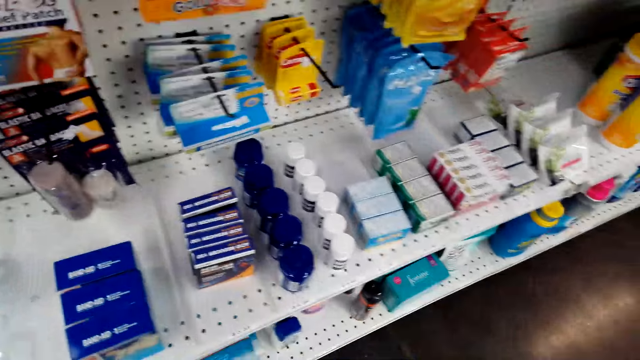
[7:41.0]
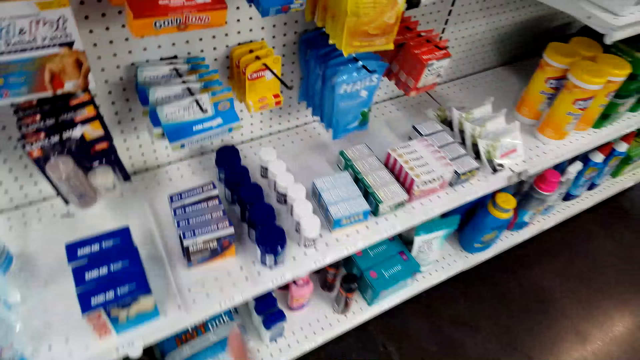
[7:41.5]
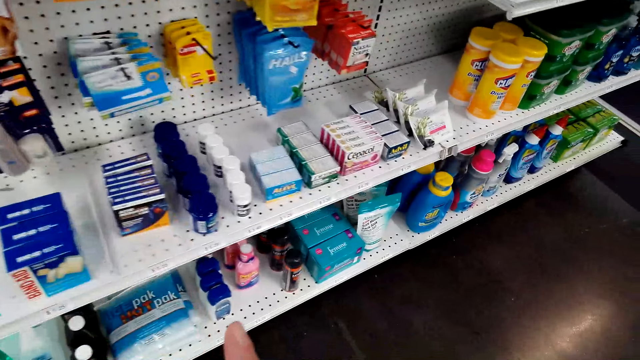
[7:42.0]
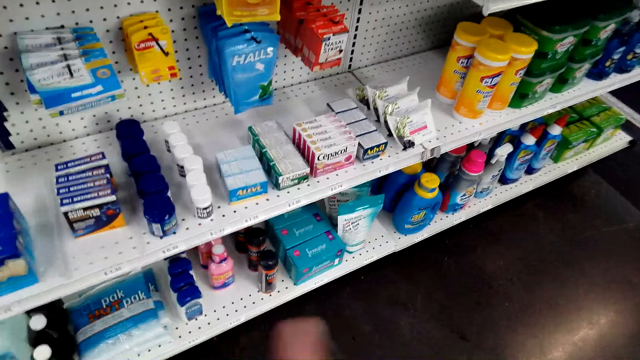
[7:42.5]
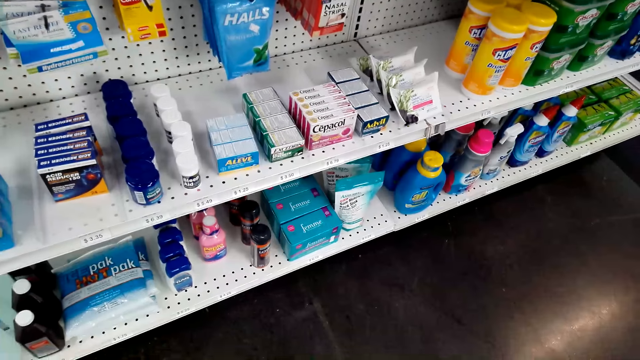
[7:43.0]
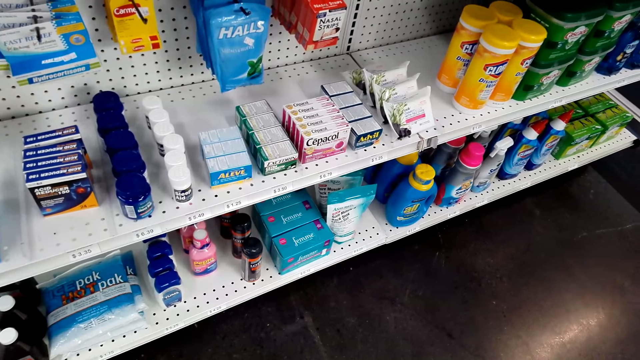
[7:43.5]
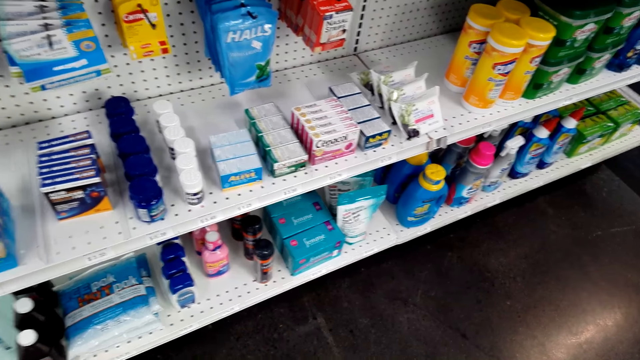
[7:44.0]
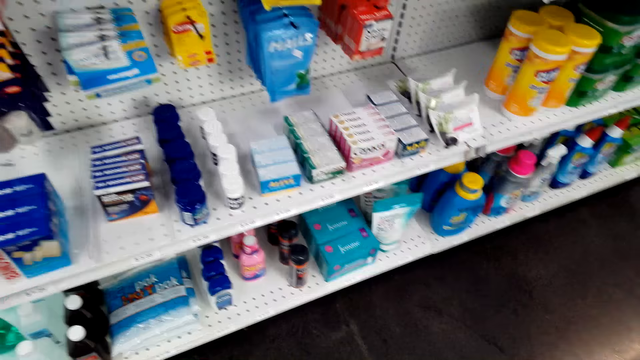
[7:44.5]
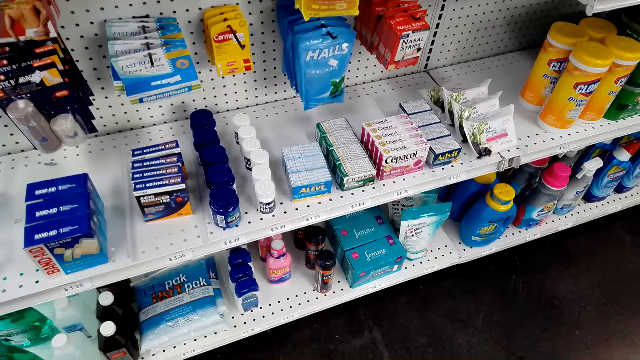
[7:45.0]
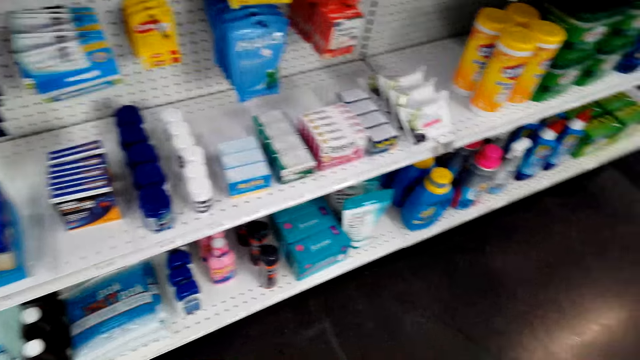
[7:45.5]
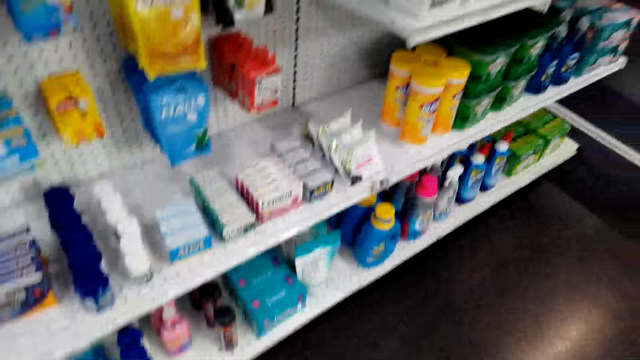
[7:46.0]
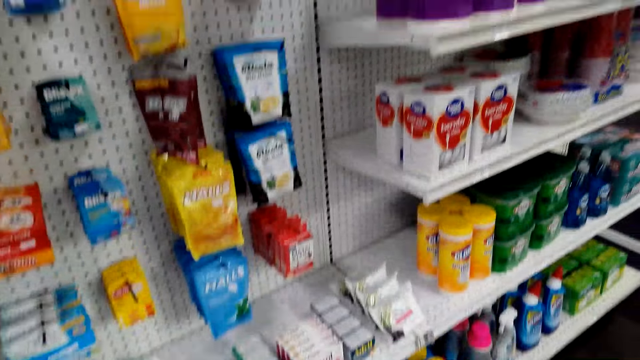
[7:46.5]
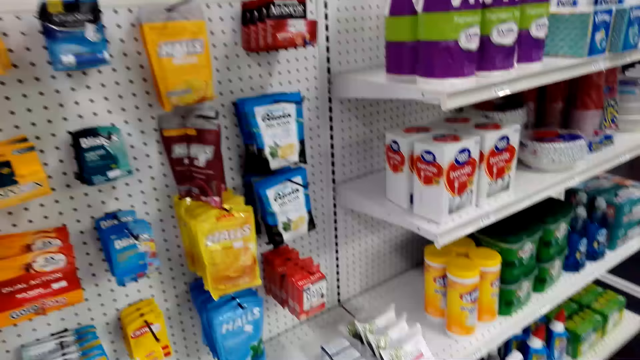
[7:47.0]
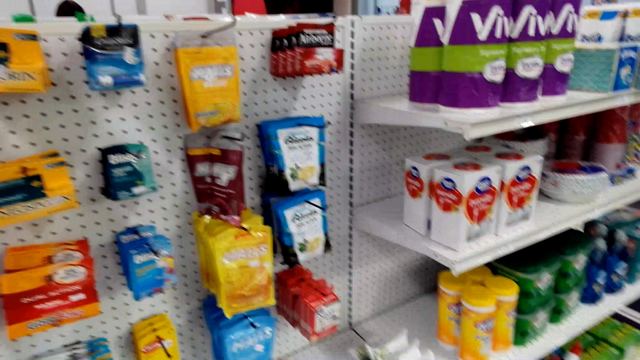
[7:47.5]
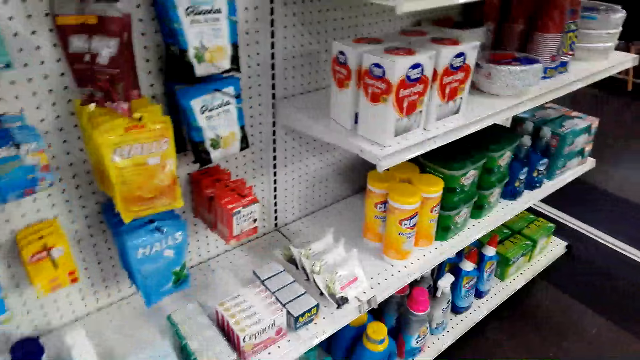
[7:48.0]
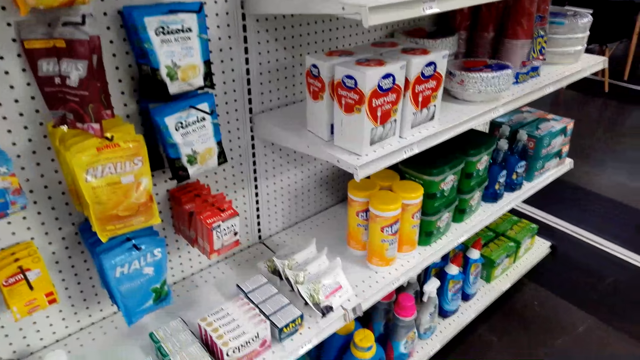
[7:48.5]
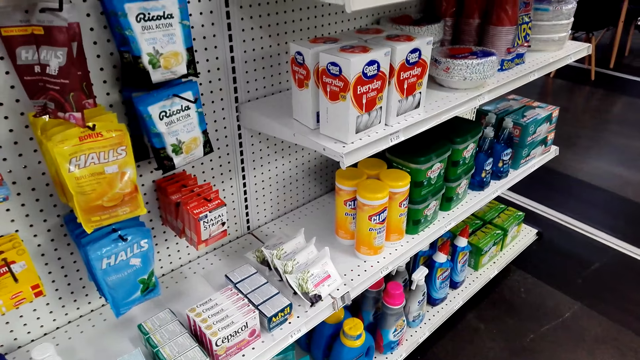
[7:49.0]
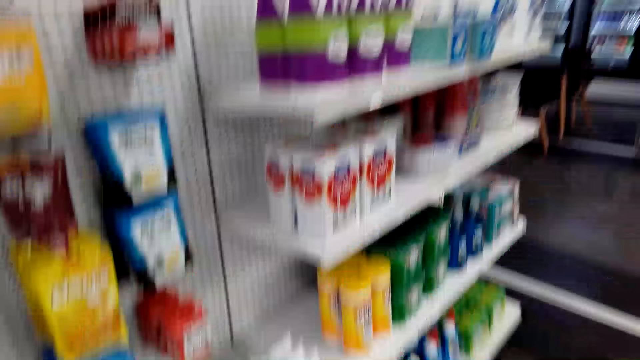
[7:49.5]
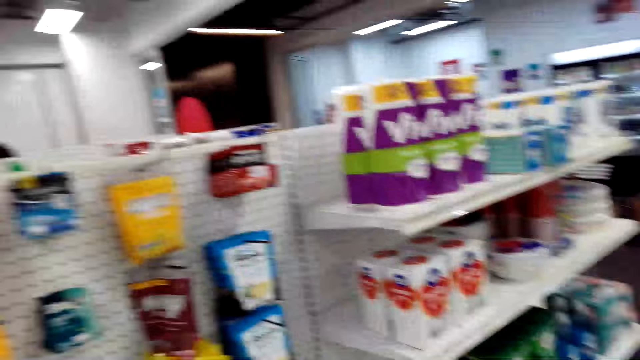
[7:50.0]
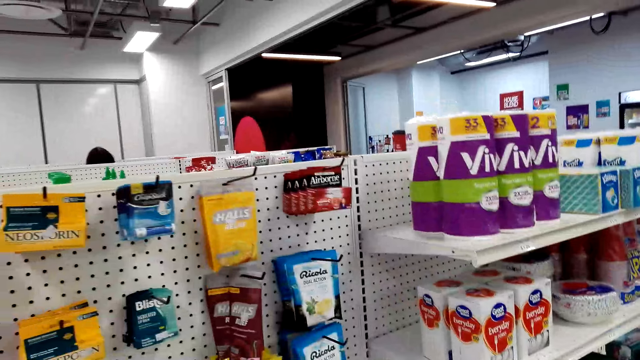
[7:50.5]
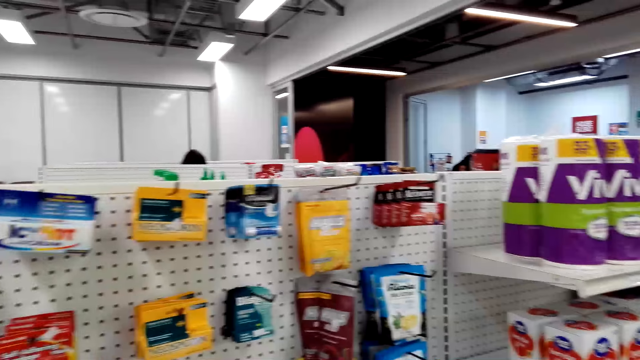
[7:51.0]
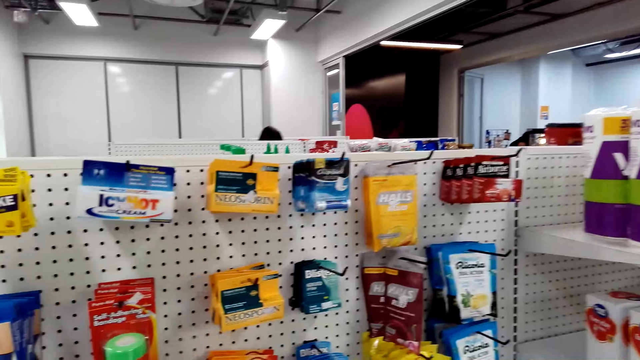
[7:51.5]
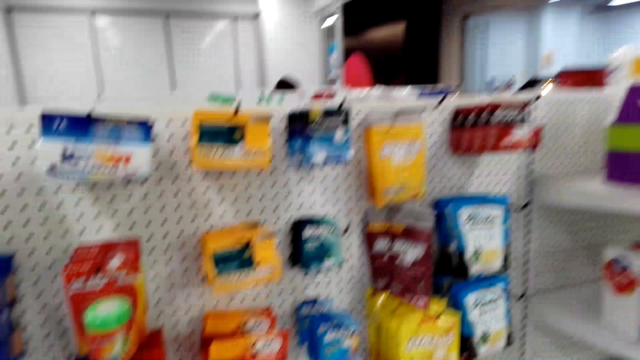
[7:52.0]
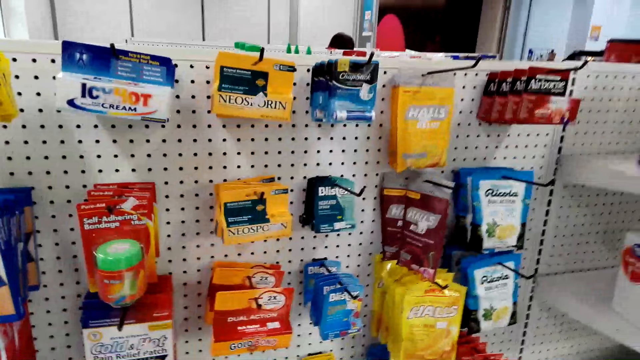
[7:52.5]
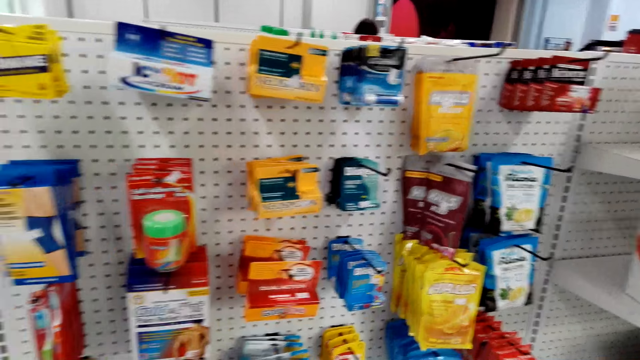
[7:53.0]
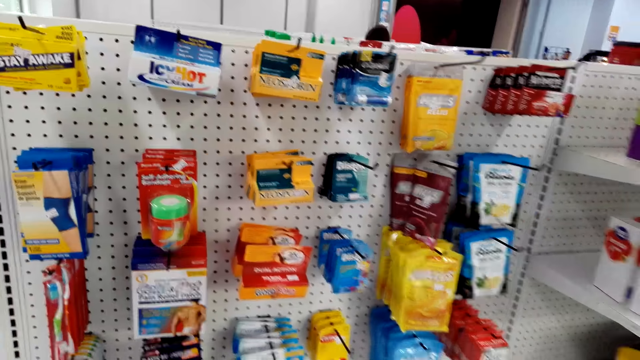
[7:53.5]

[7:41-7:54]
A person stands in the supermarket. The camera wearer fixes the camera. The person walks in the supermarket.

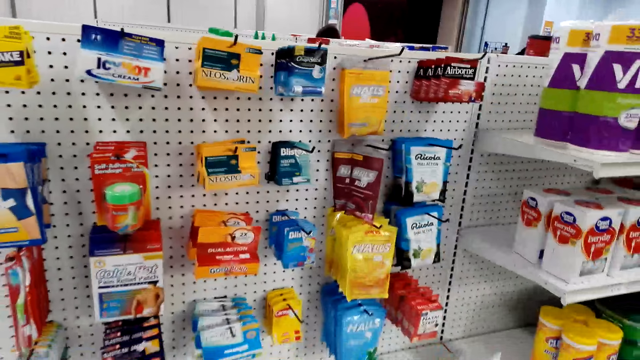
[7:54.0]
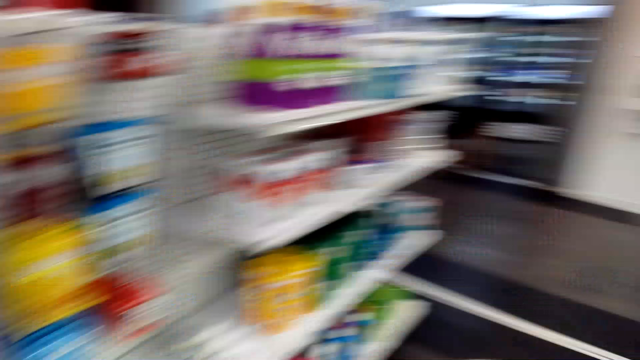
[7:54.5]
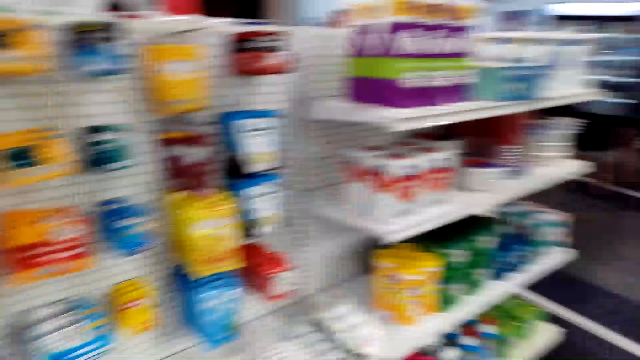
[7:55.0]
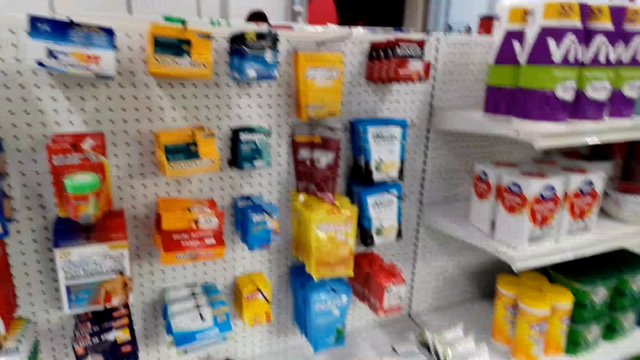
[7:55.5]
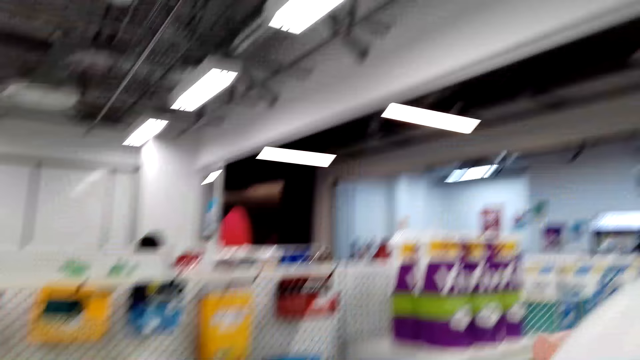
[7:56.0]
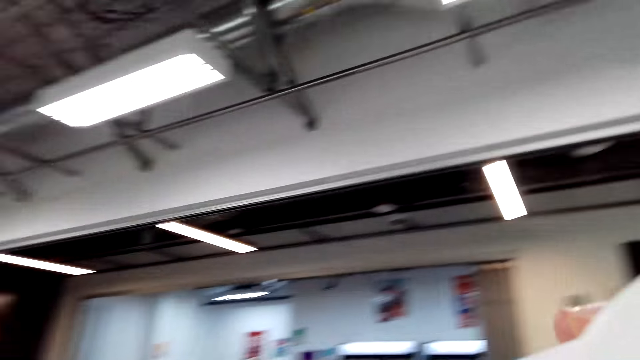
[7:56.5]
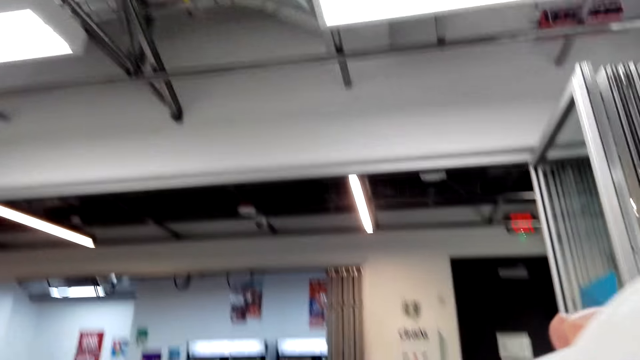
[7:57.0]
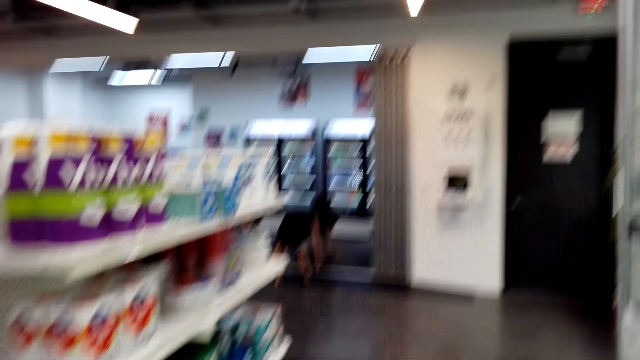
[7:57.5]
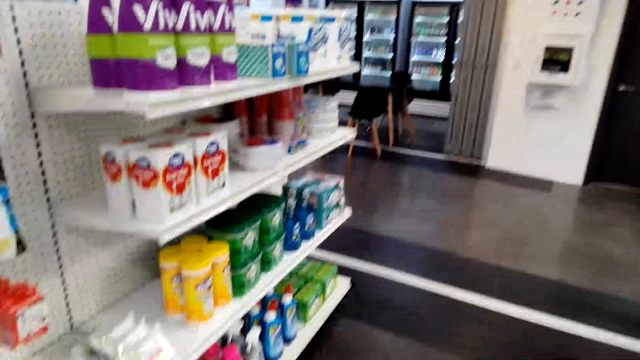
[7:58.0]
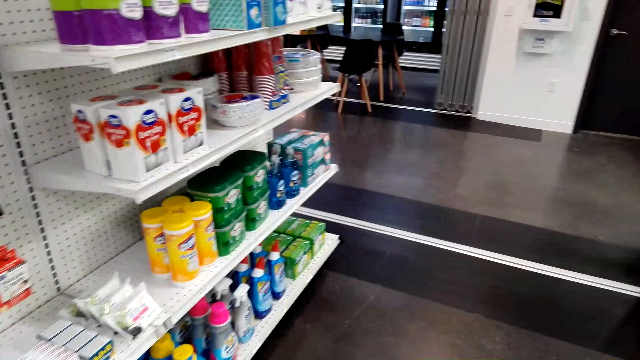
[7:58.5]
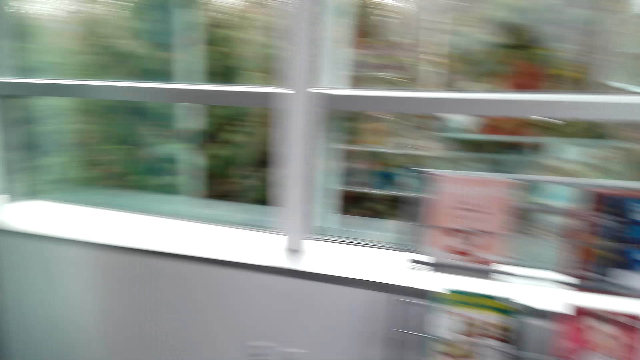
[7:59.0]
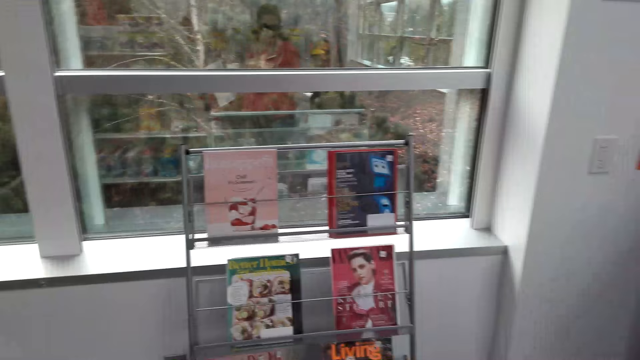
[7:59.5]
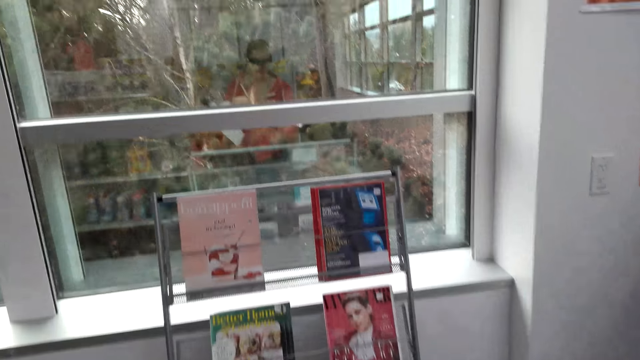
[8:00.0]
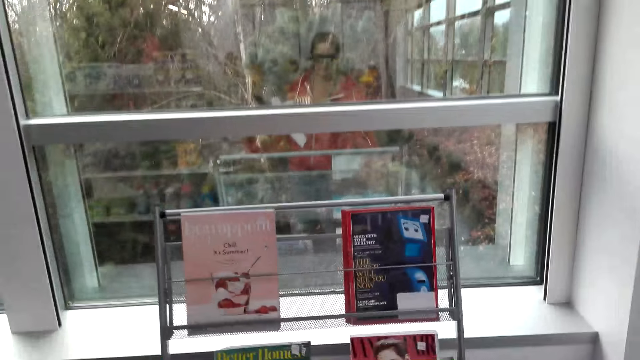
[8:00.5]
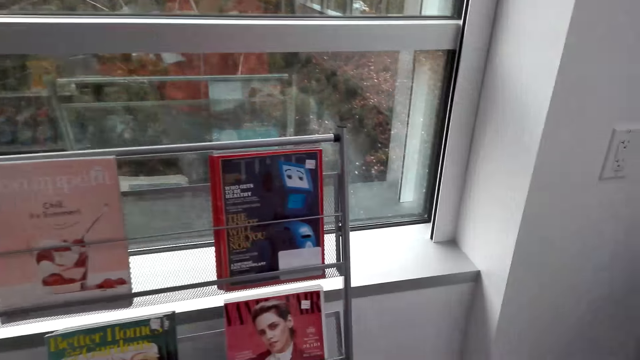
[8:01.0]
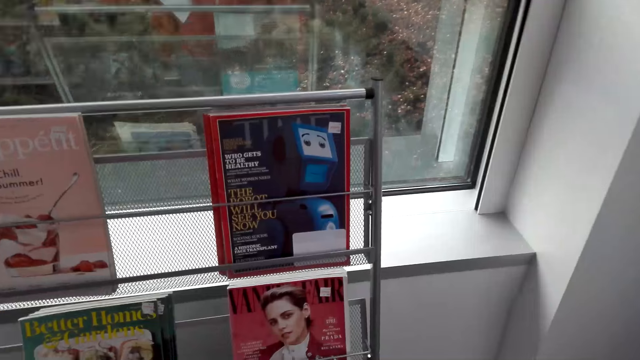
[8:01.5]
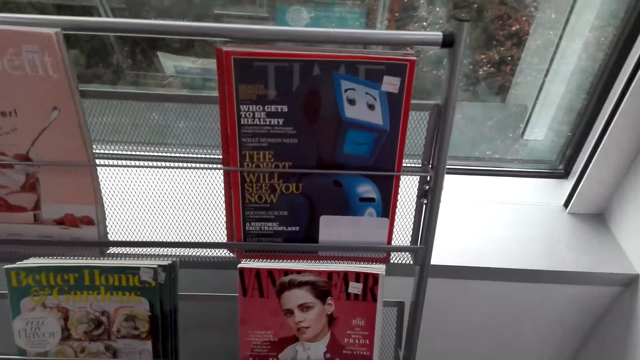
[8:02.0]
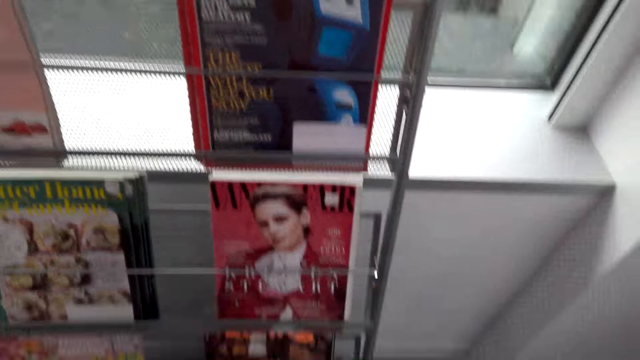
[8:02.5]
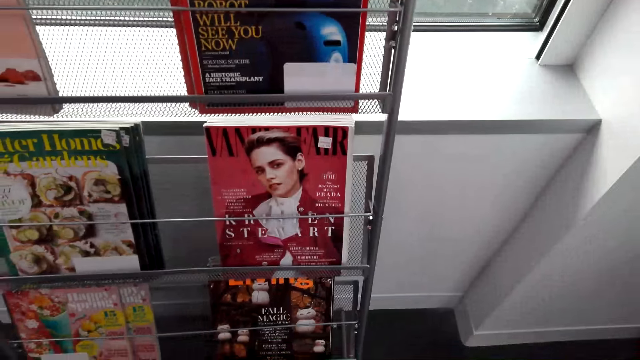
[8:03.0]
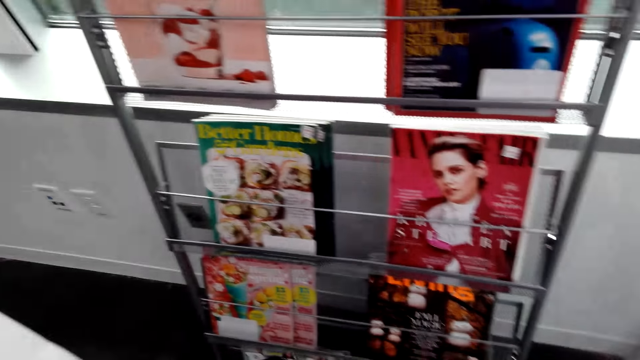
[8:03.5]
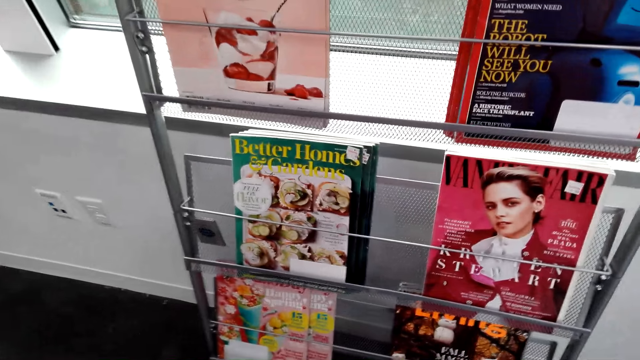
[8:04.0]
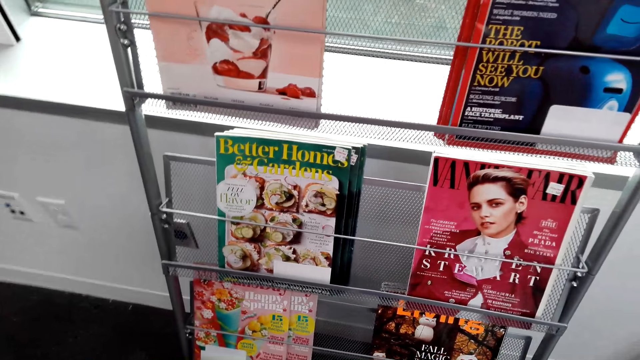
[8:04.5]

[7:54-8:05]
The camera wearer looks around. They walk in the supermarket. They stare at the magazines in the rack.
